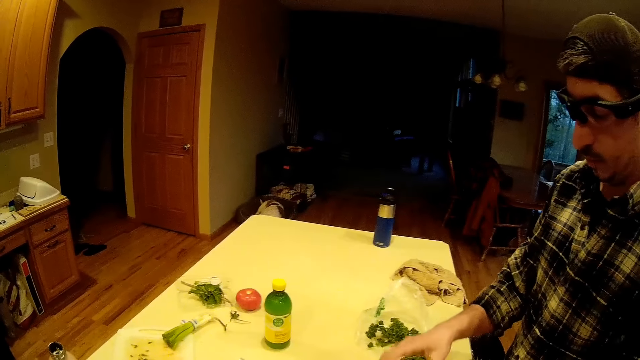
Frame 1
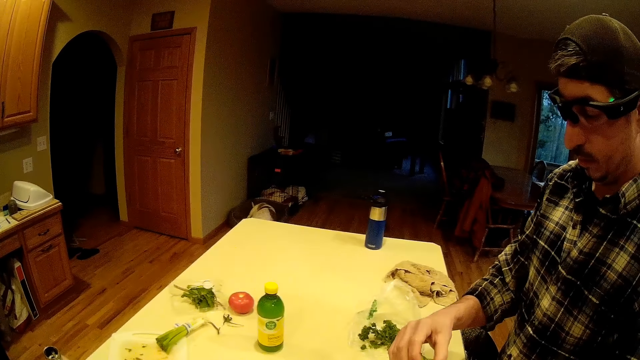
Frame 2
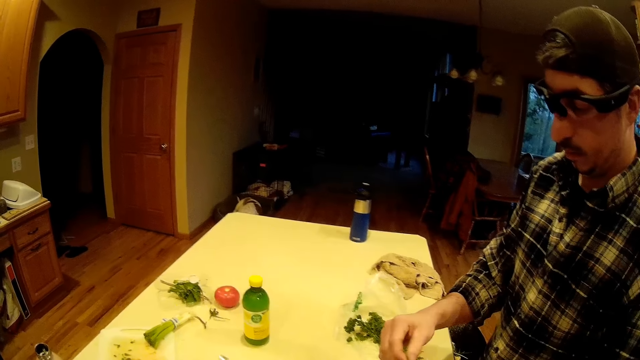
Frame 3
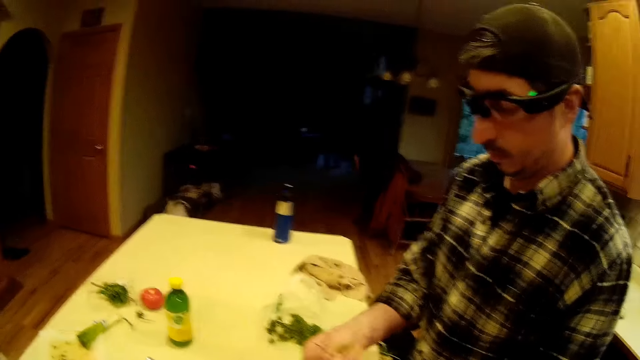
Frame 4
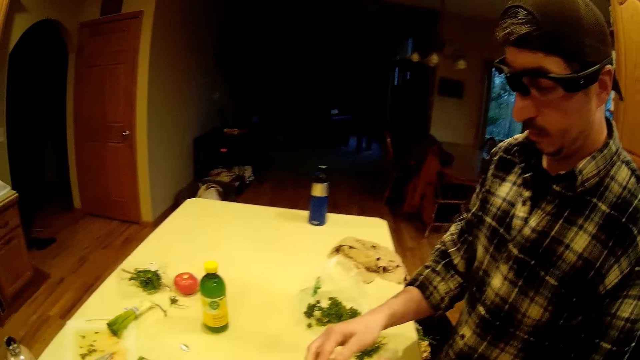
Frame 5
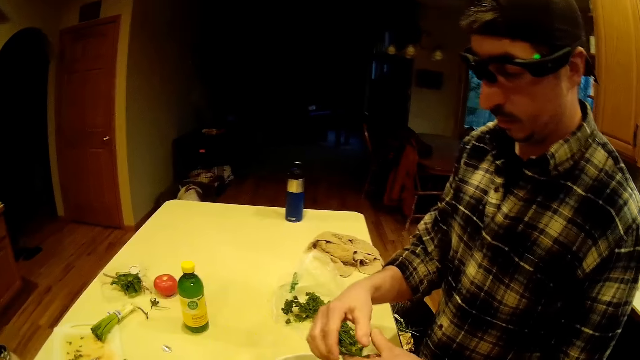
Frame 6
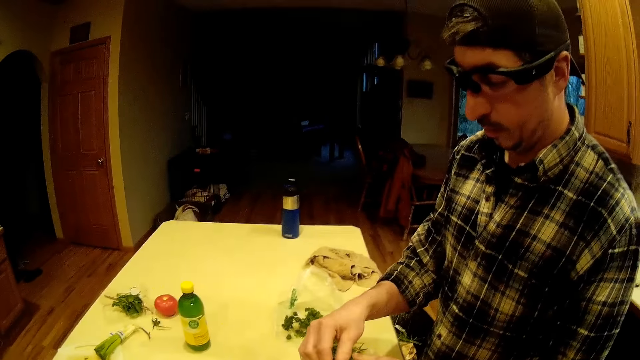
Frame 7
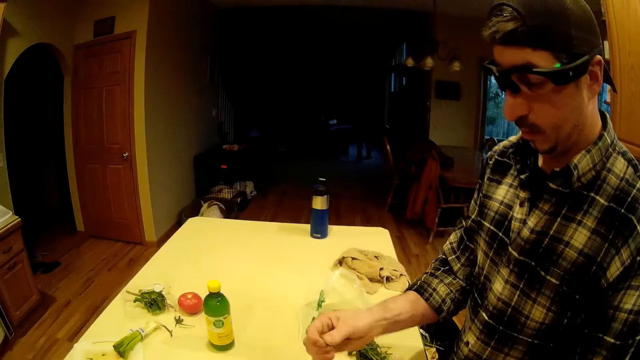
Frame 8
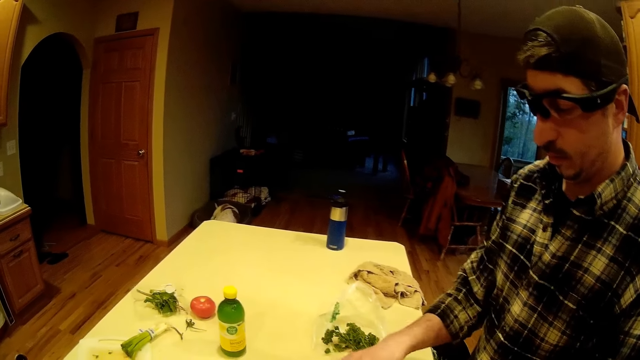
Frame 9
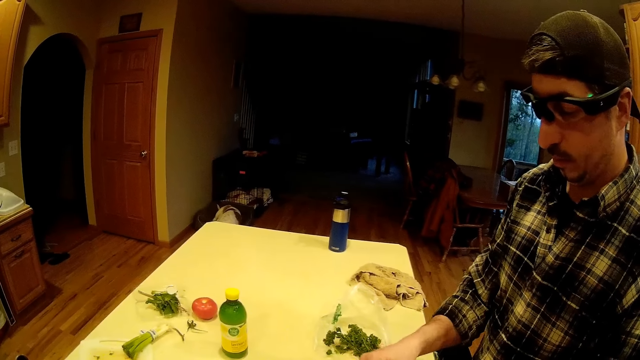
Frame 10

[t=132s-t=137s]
The man plucks from the mint leaves in his left hand with his right hand.

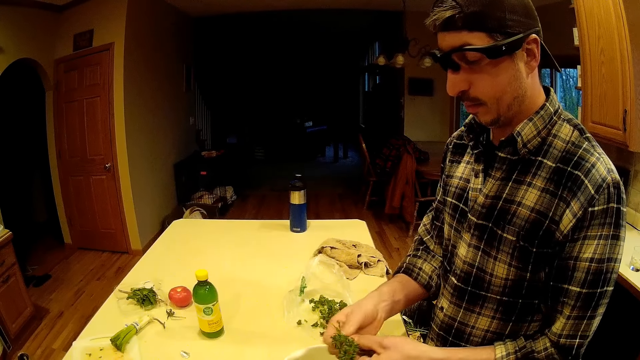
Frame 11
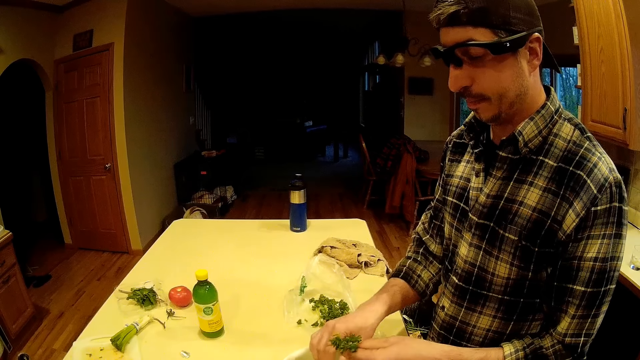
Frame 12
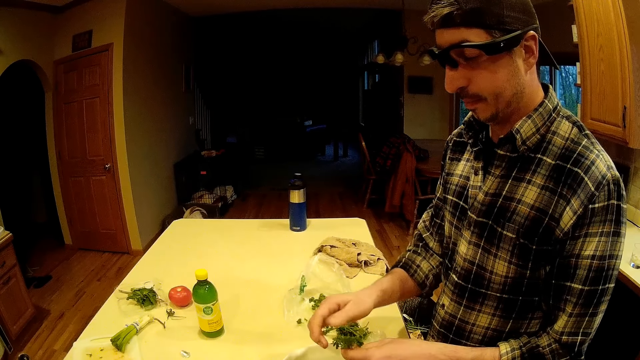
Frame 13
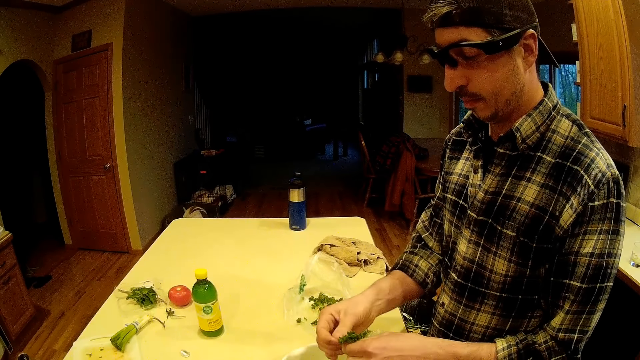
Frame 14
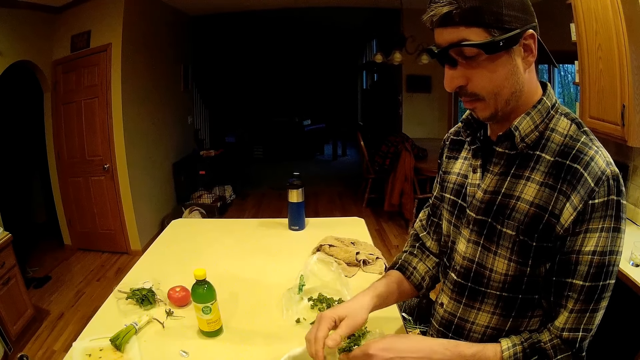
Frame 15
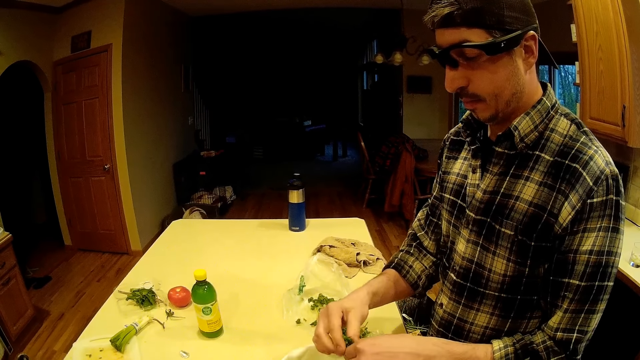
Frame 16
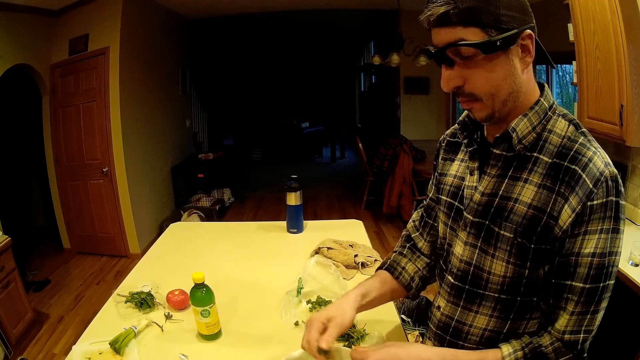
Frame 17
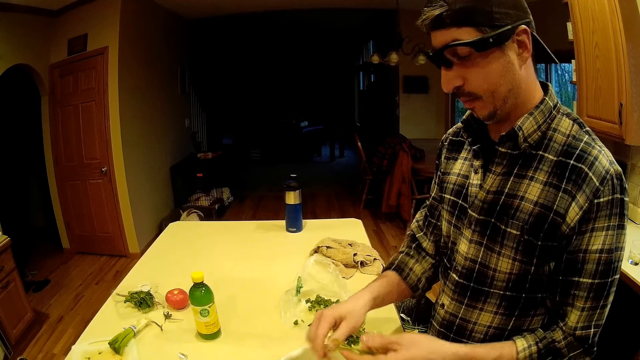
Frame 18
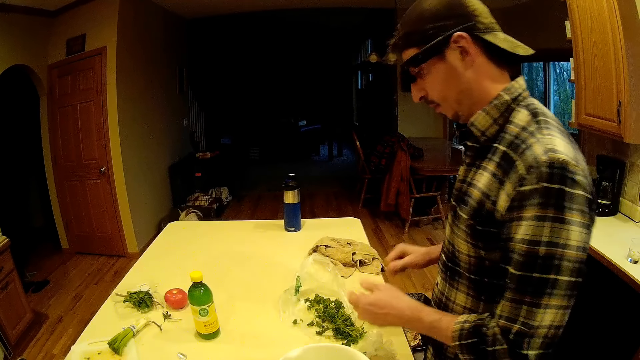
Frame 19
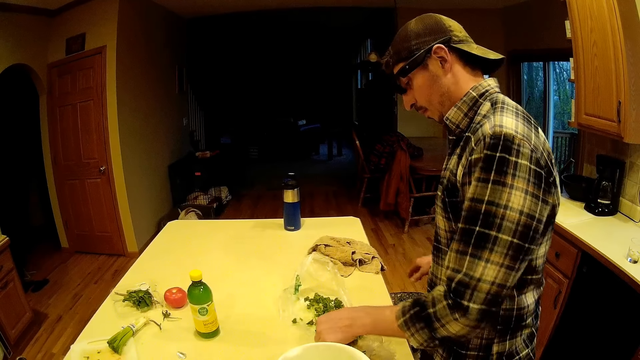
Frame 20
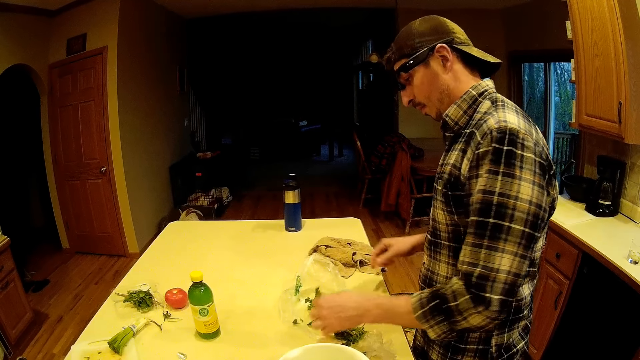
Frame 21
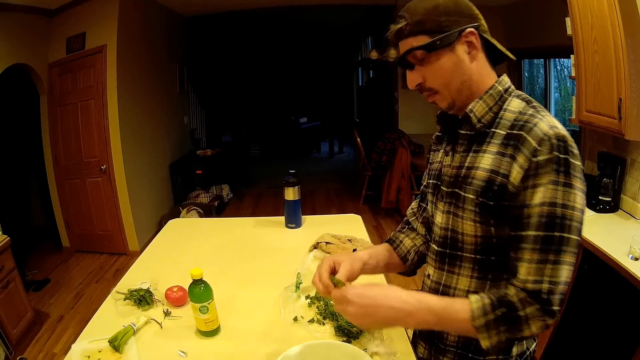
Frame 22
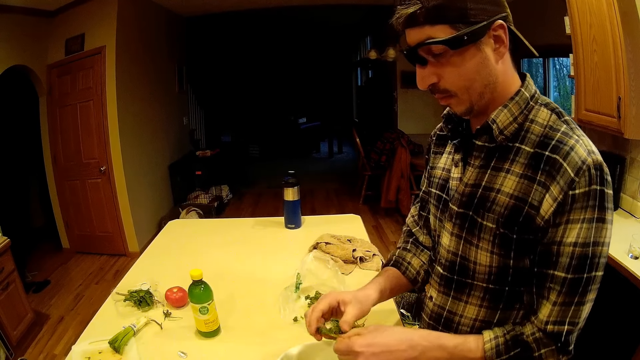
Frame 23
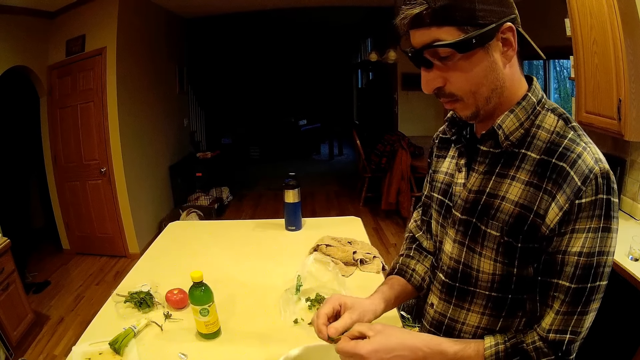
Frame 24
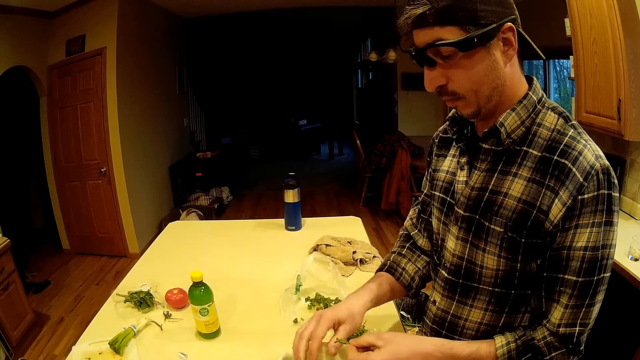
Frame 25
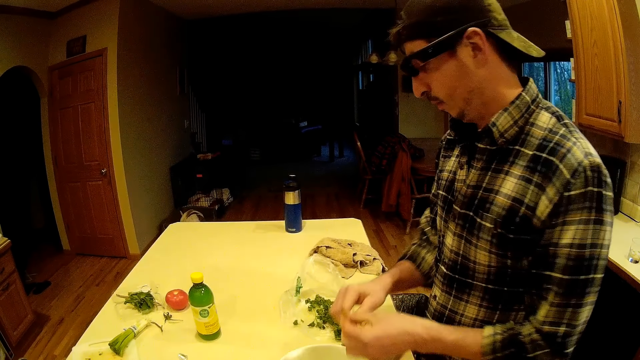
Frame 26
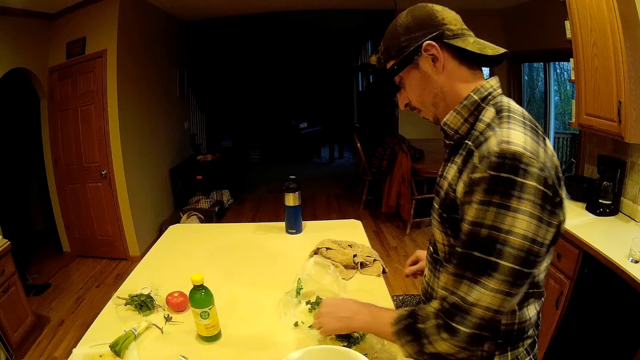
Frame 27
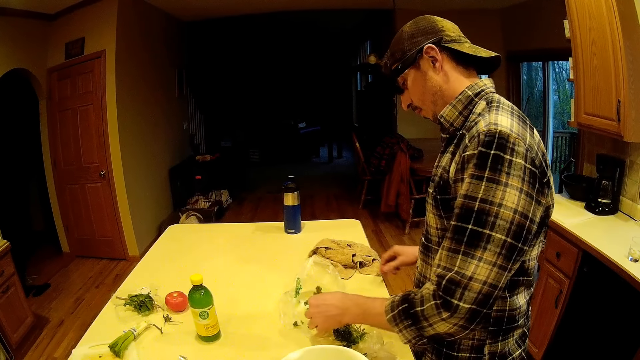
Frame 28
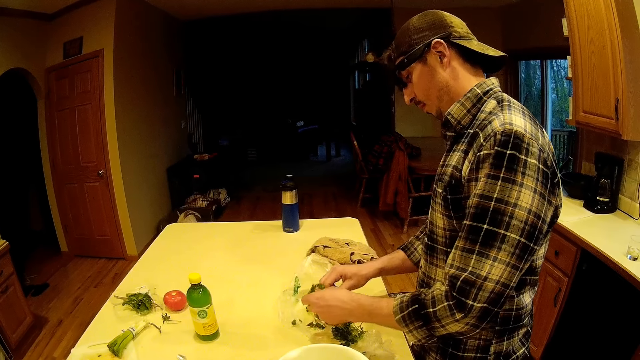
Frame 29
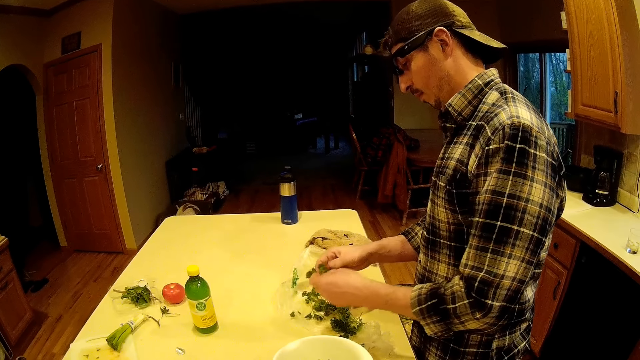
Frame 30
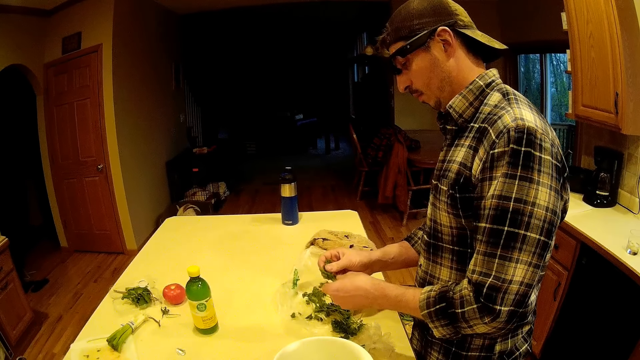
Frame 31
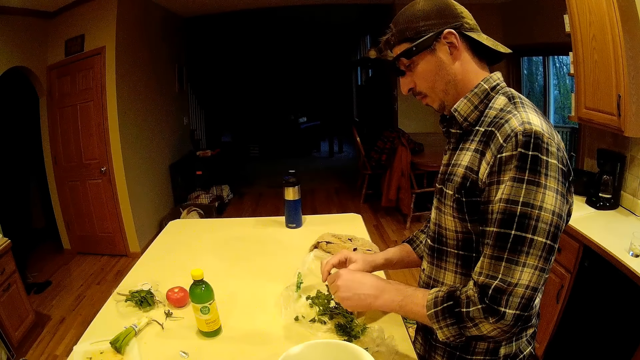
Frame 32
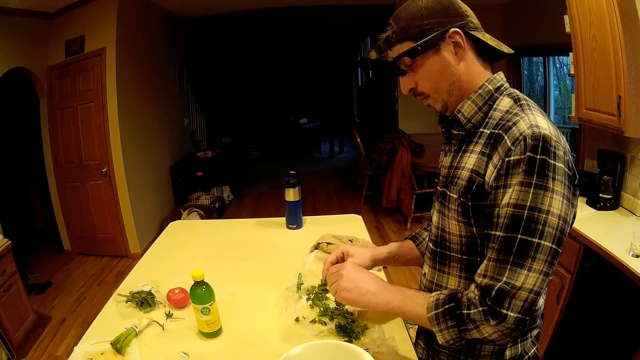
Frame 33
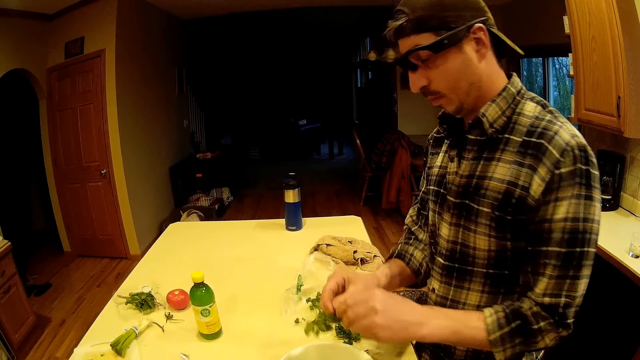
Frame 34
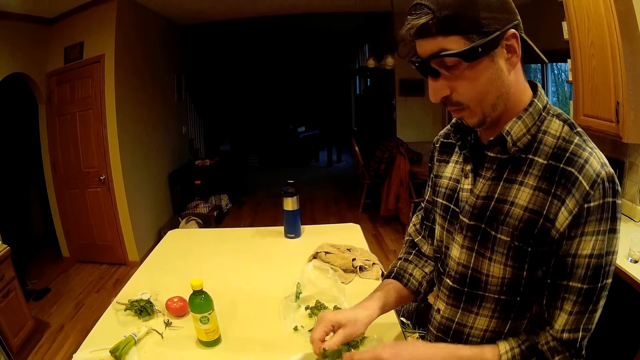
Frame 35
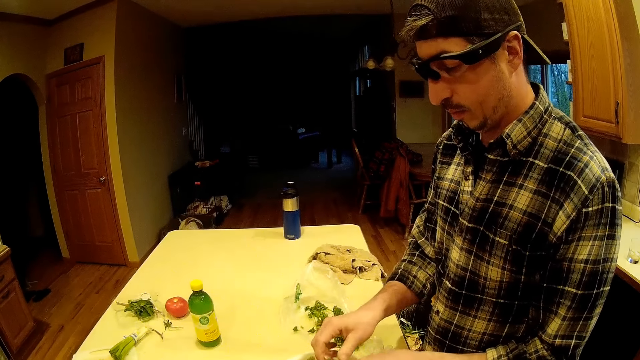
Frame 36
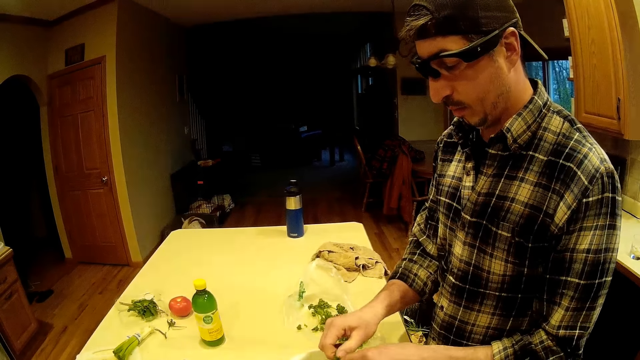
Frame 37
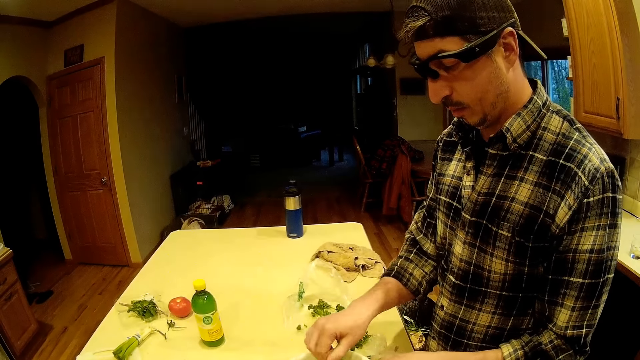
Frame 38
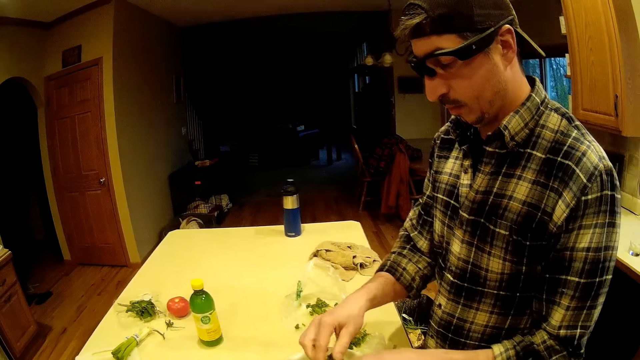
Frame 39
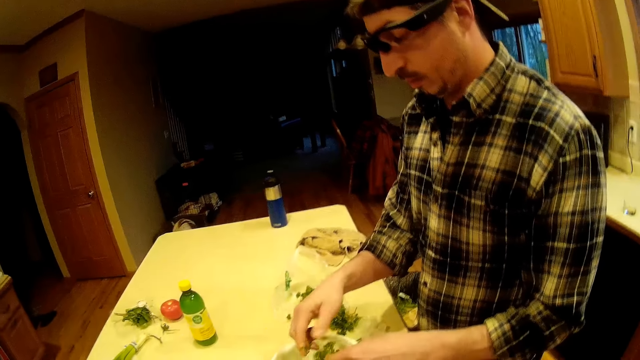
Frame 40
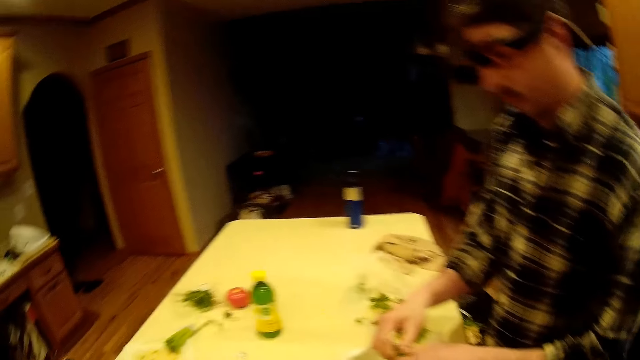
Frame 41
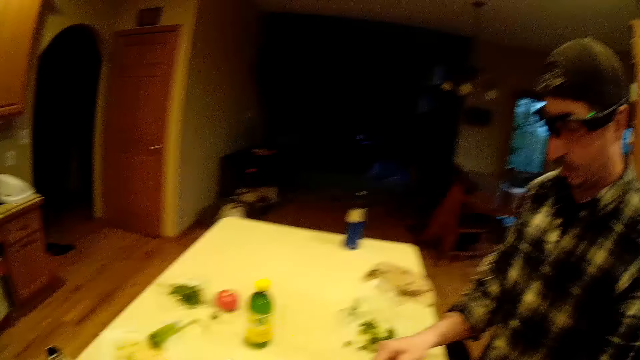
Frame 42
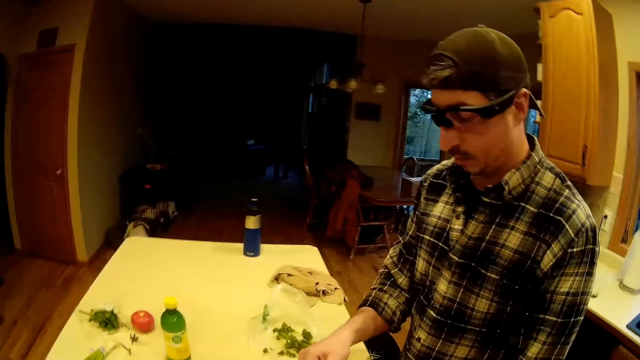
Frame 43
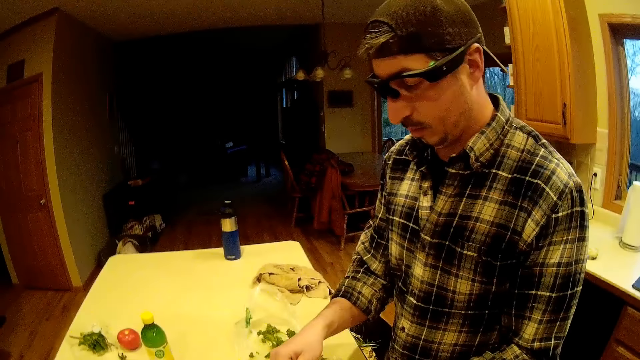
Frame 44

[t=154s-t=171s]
The man drops the mint leaves into the white bowl on the kitchen table. The man plucks from the mint leaves in his left hand with his right hand. The man drops the mint leaves into the white bowl on the kitchen table. The man plucks from the mint leaves in his left hand with his right hand. The man drops the mint leaves into the white bowl on the kitchen table. The man passes the mint leaves stem in his left hand to his right hand. The man throws the mint leaves stem into the waste bin. The man picks some mint leaves from the kitchen table with his left hand. The man drops the stick. The man plucks from the mint leaves in his left hand with his right hand. The man drops the mint leaves into the white bowl on the kitchen table. The man passes the mint leaves stem in his left hand to his right hand. The man throws the mint leaves stem into the waste bin. The man drops the stick on the floor. The man picks some mint leaves from the kitchen table with his left hand. The man plucks from the mint leaves in his left hand with his right hand. The man drops the mint leaves into the white bowl on the kitchen table. The man plucks from the mint leaves in his left hand with his right hand. The man drops the mint leaves into the white bowl on the kitchen table. The man plucks from the mint leaves in his left hand with his right hand.
